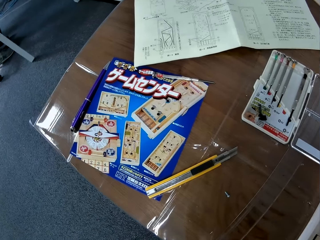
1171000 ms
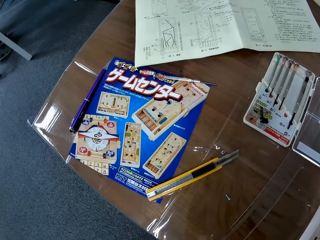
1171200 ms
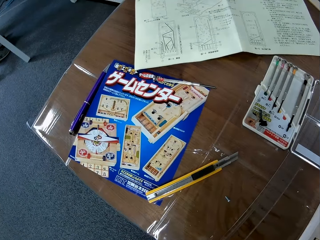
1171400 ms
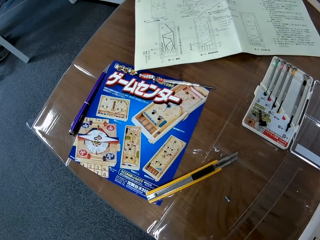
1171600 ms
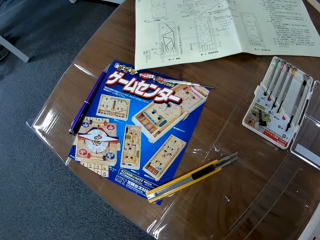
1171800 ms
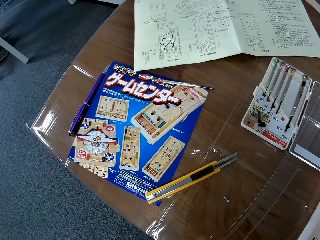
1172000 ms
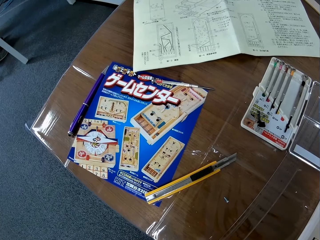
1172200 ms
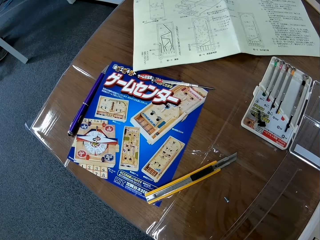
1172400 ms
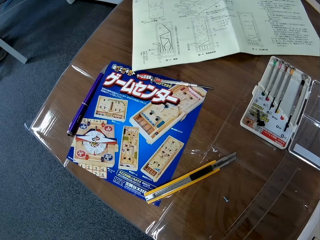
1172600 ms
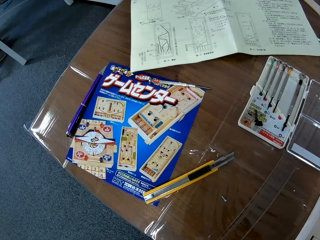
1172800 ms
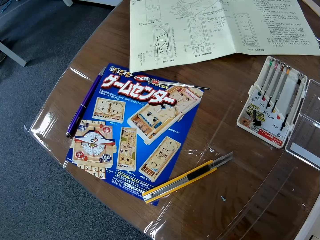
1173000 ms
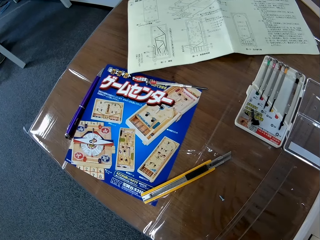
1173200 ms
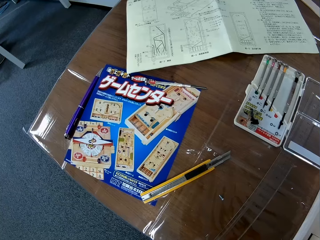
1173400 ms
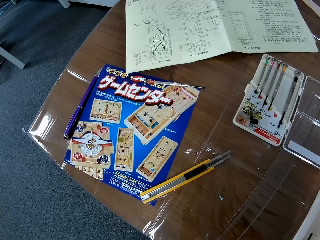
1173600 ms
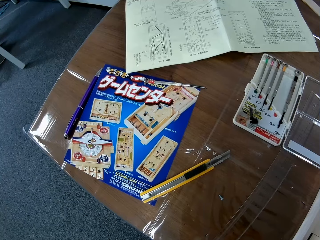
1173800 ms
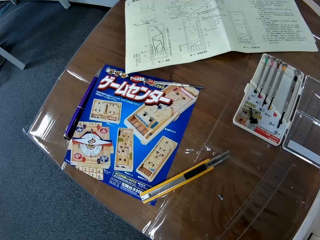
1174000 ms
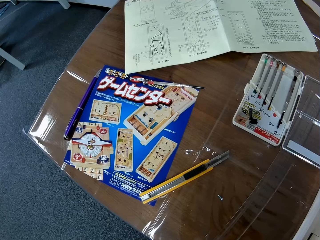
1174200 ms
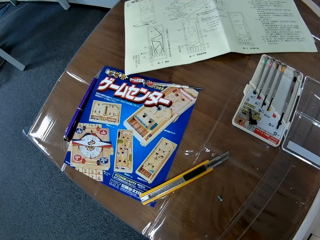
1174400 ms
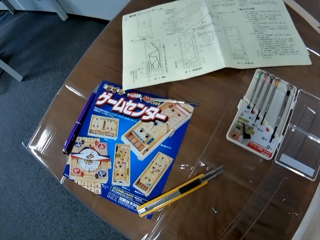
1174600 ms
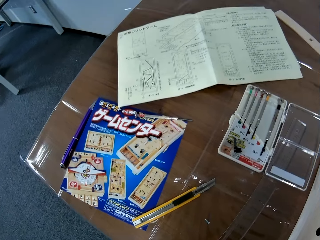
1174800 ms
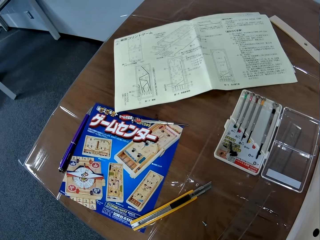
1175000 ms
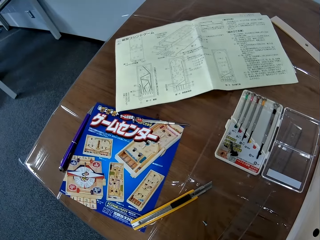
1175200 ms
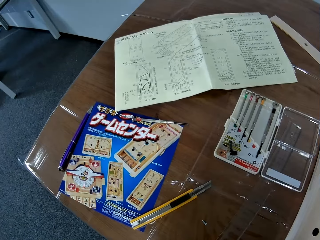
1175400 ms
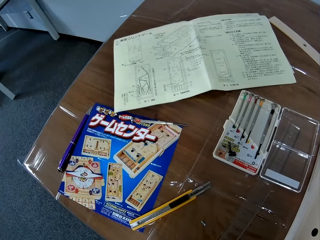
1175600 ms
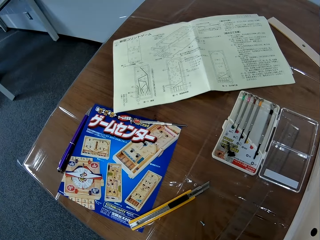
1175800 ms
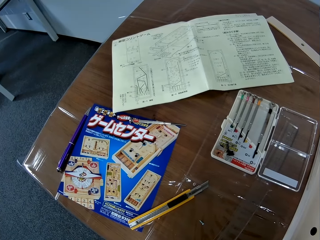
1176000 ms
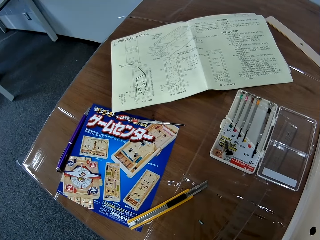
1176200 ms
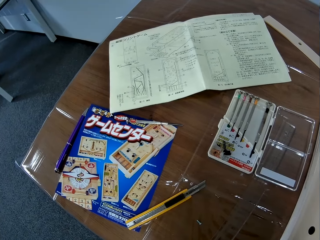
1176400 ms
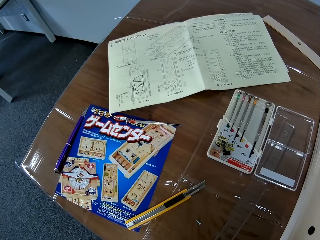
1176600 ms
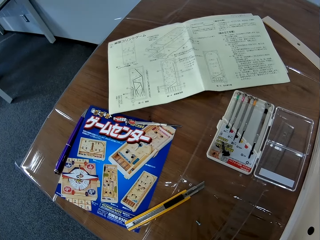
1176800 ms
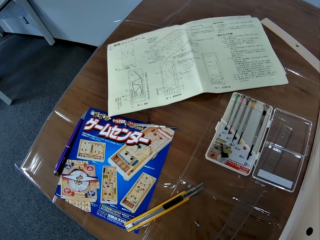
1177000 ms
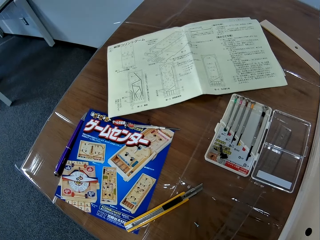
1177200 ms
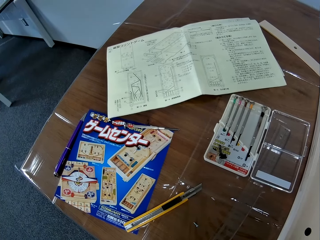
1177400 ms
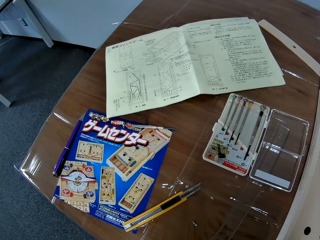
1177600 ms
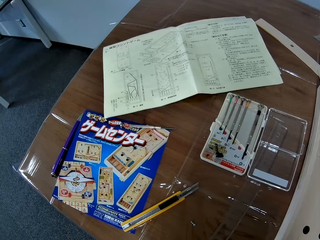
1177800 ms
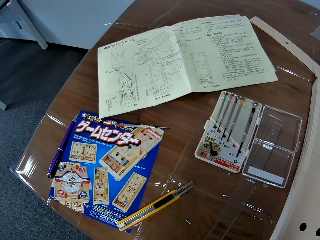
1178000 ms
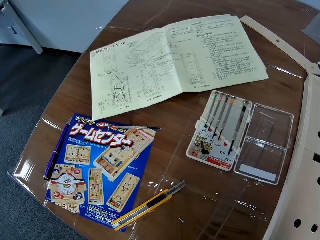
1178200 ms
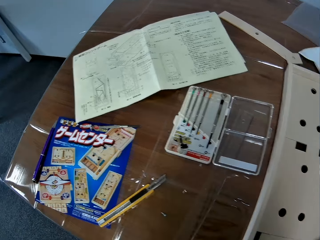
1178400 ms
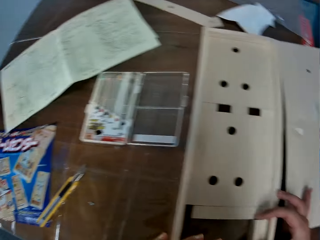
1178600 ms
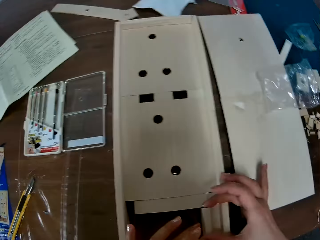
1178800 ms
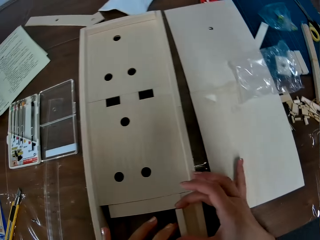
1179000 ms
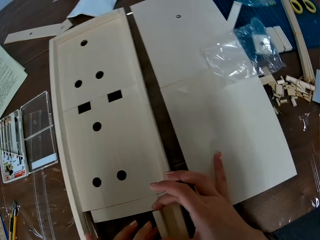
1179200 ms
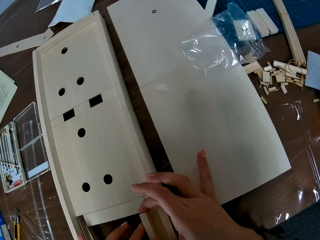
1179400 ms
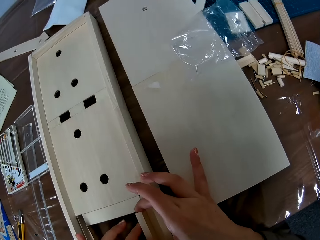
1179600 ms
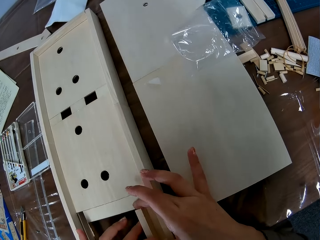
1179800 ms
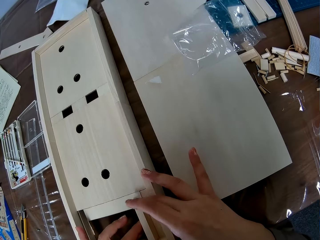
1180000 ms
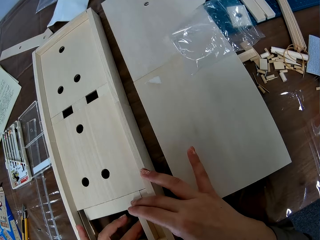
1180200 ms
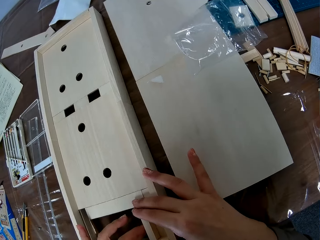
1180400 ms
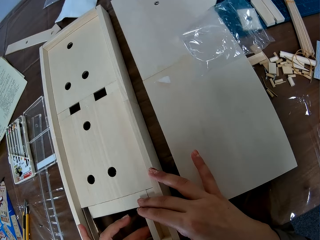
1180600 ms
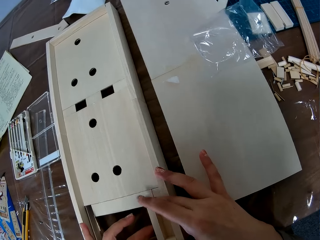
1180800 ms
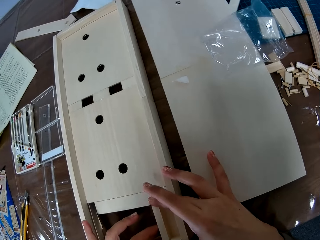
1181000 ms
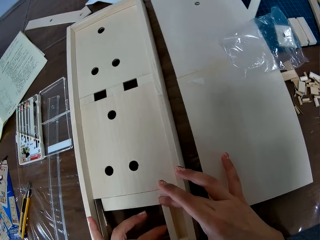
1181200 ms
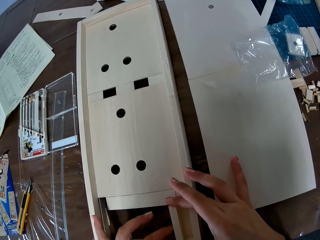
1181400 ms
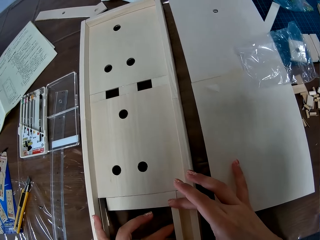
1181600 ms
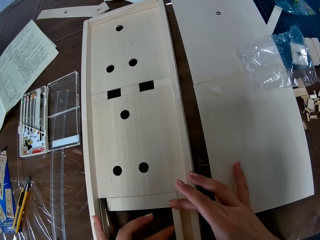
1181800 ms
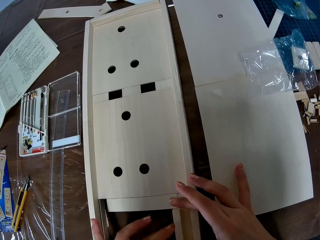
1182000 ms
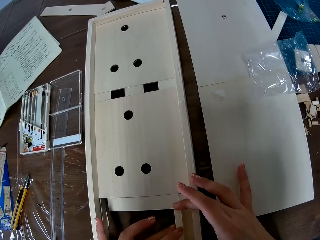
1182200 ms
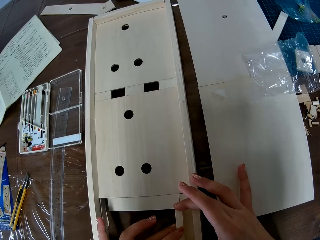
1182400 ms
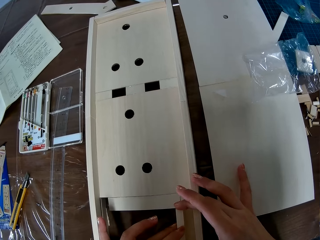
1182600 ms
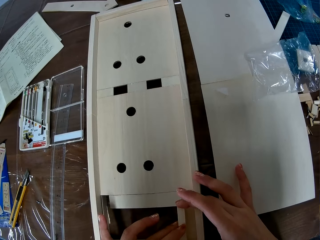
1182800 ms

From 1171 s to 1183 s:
The camera wearer fixes a crafting wood. She moves her fingers.

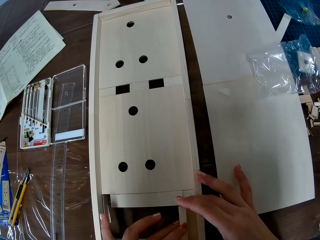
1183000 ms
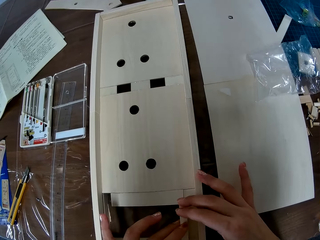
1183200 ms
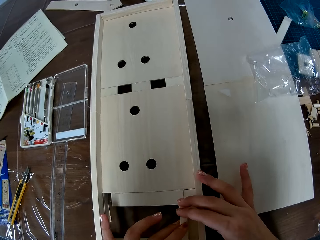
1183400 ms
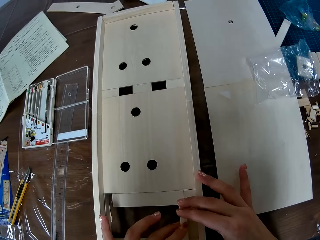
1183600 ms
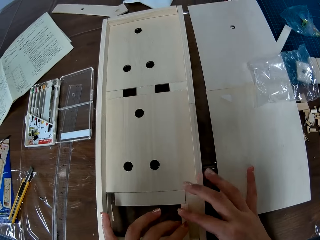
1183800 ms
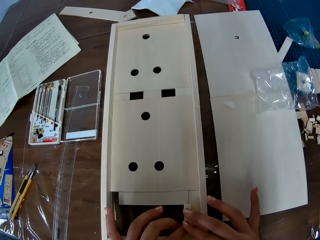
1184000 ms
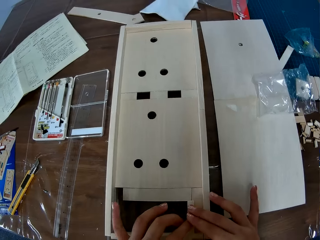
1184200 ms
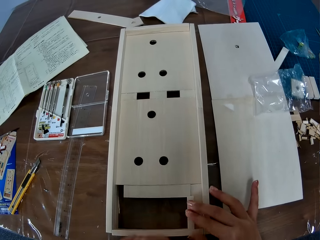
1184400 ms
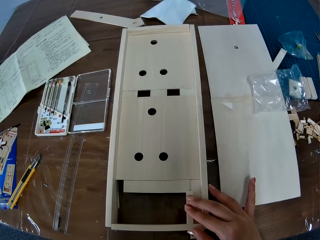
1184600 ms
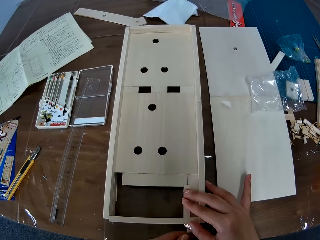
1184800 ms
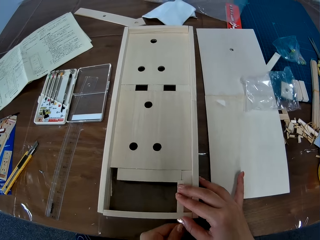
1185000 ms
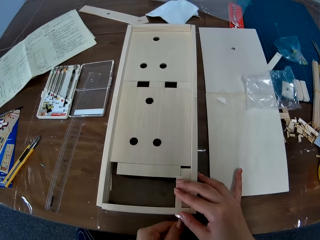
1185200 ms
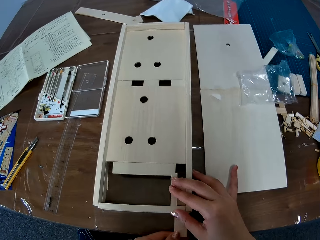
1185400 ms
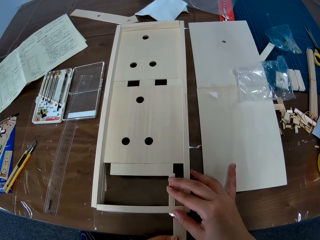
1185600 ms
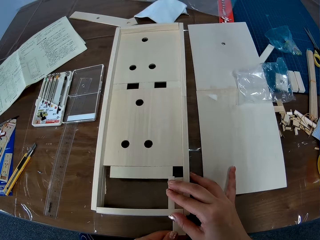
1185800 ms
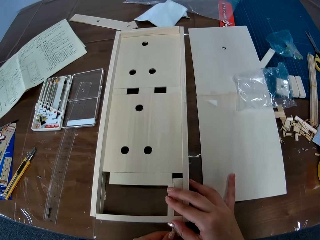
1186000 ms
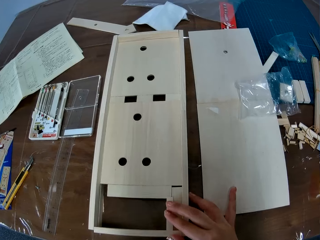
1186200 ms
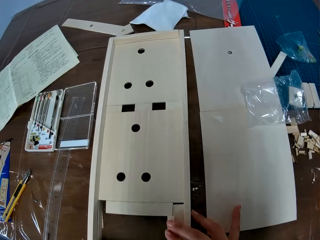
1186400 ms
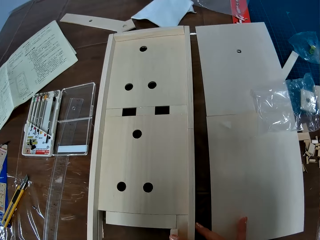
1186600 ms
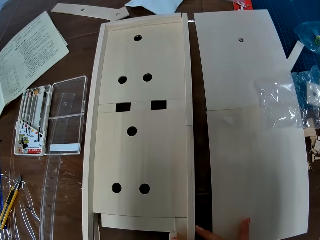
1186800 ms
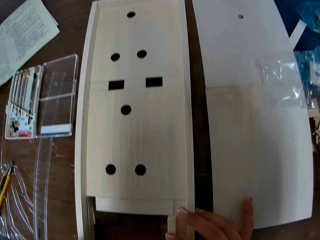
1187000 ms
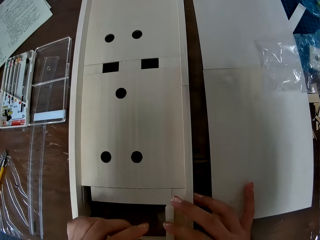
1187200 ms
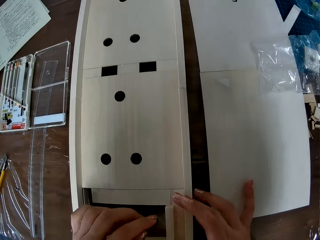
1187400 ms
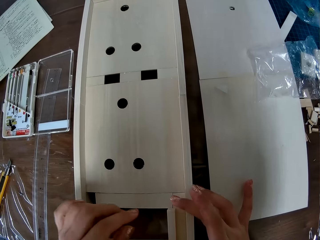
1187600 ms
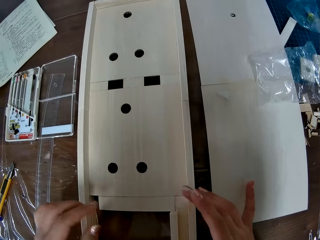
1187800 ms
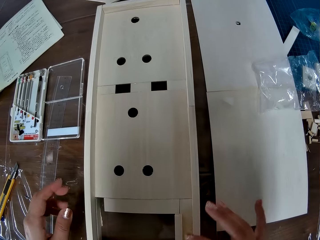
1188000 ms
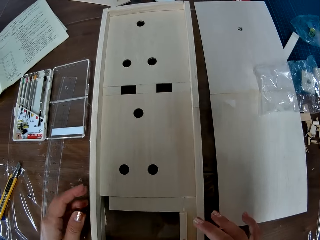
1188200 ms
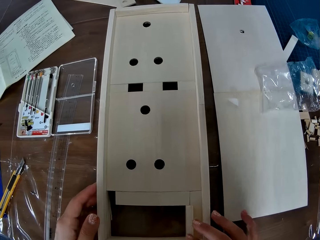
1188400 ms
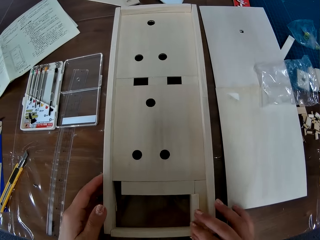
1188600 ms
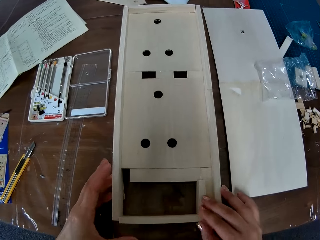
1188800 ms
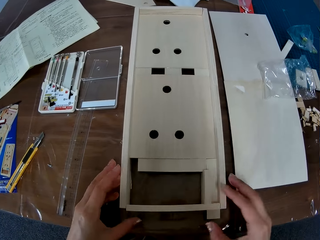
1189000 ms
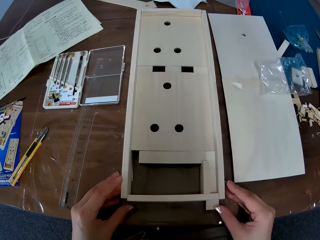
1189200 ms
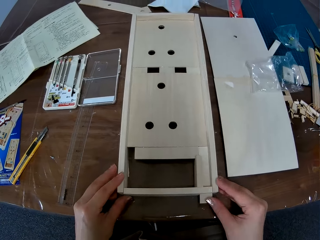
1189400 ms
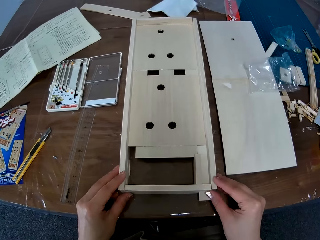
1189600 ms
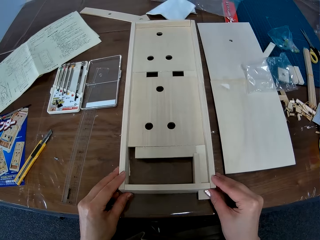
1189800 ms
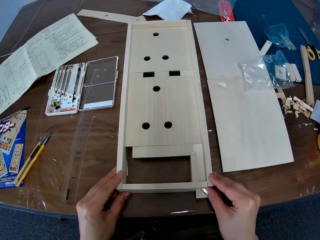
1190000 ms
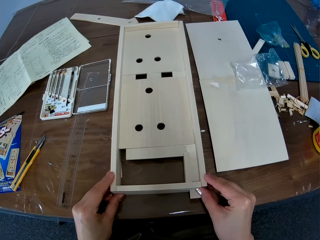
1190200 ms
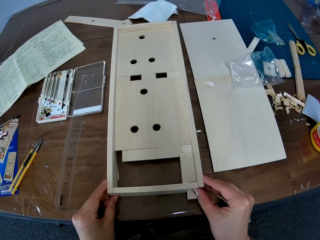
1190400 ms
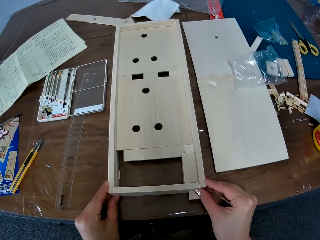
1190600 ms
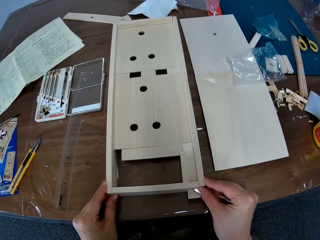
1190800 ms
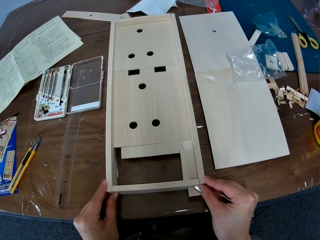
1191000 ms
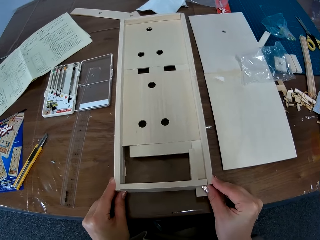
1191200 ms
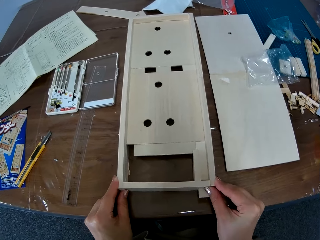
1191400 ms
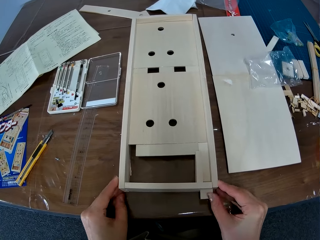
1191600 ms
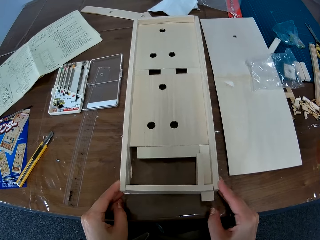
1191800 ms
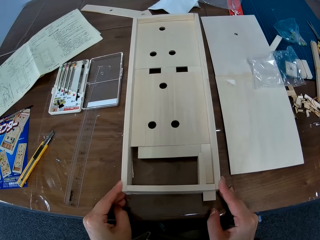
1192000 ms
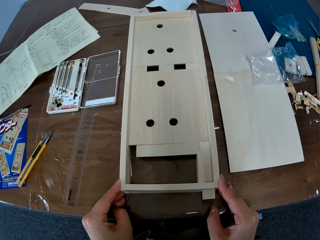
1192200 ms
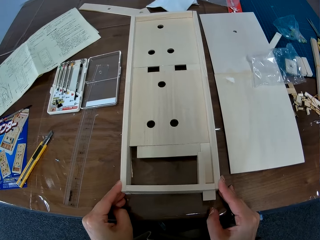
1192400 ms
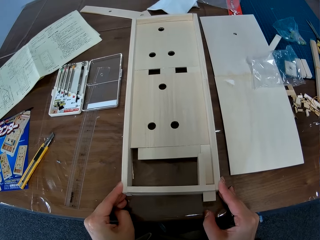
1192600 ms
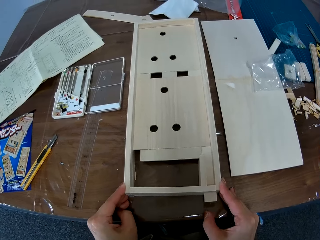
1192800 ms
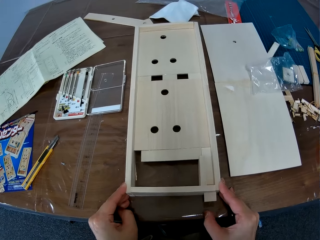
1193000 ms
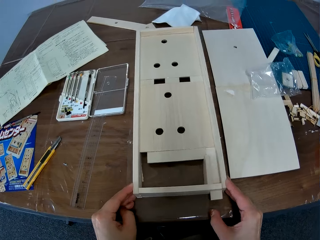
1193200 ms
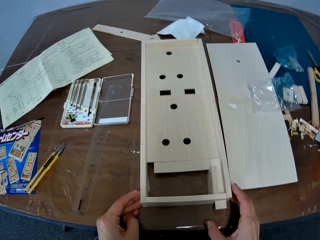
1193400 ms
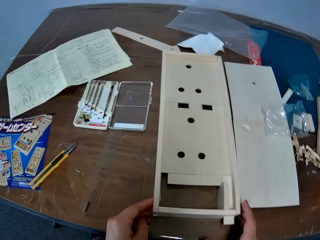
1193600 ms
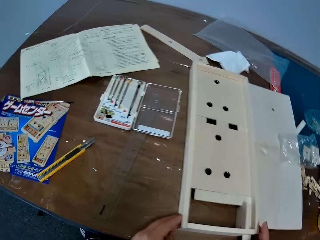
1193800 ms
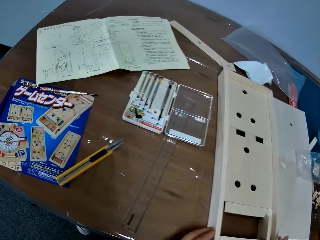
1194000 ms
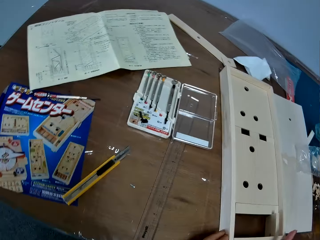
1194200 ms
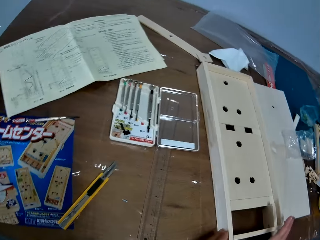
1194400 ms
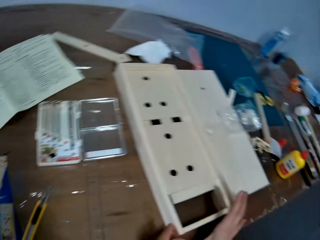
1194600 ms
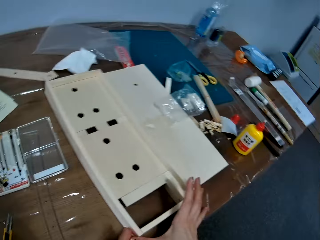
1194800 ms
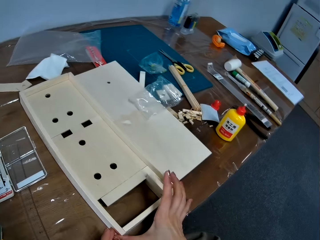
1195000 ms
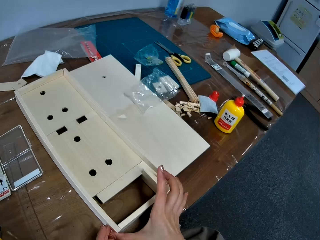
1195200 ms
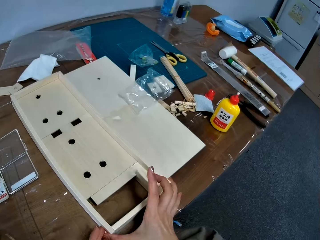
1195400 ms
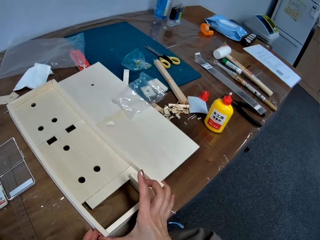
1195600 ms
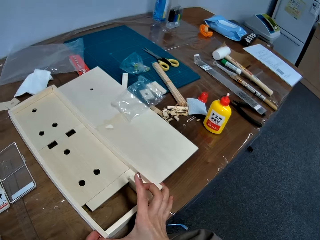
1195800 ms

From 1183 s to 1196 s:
The camera wearer fixes a crafting wood, withdraws her left hand, pulls part of a craft board, and inserts the flat wood into the craft board. She moves a camera, fixes the crafting wood, moves her hands, touches the crafting wood, and moves her hands. She holds the corners of the crafting wood and adjusts the wood. She moves her hands slightly, holds the corners of the crafting wood, fixes the crafting wood, and moves the camera.
